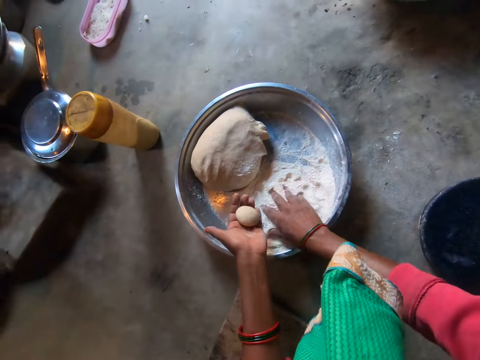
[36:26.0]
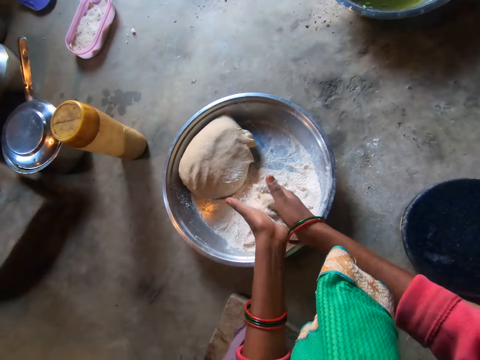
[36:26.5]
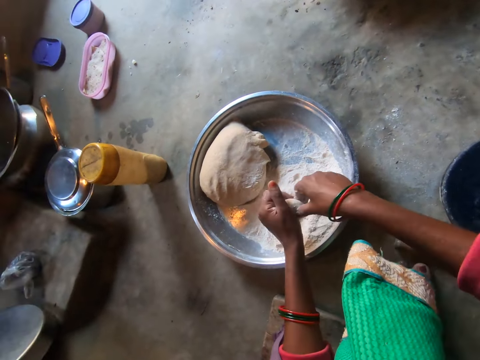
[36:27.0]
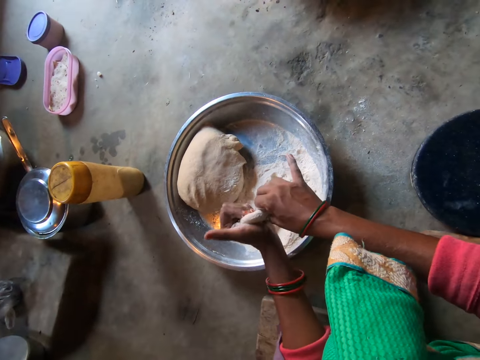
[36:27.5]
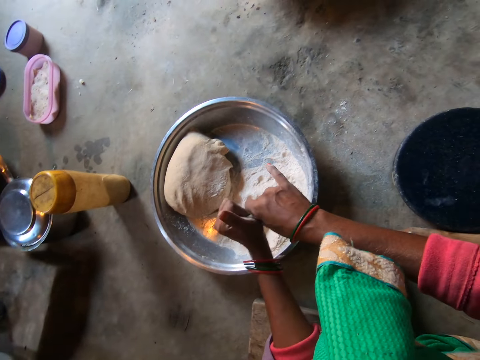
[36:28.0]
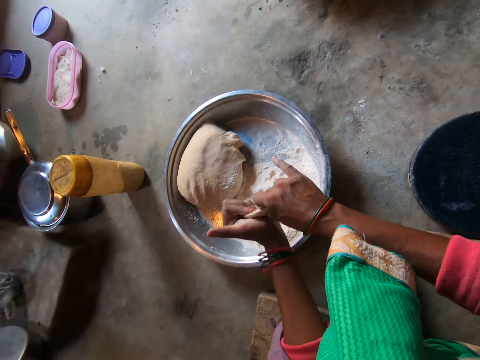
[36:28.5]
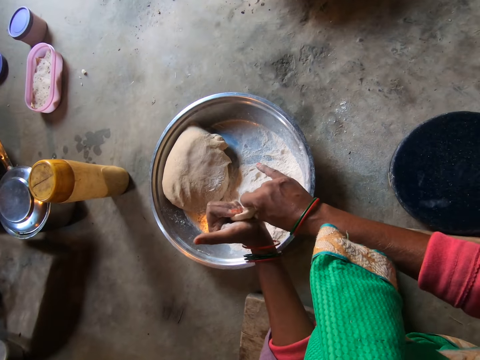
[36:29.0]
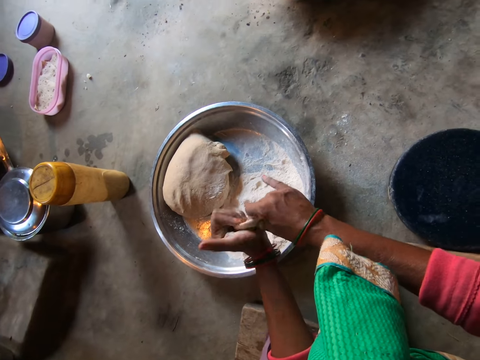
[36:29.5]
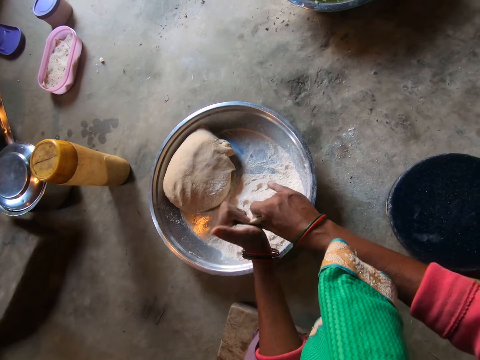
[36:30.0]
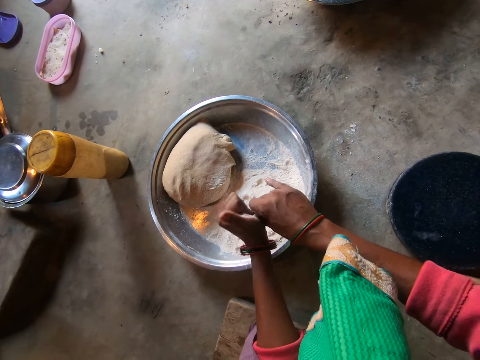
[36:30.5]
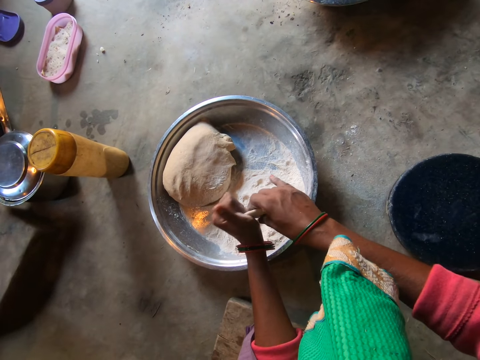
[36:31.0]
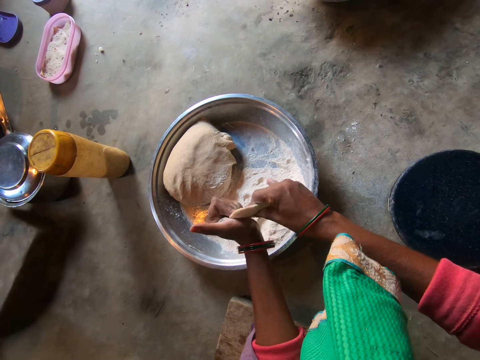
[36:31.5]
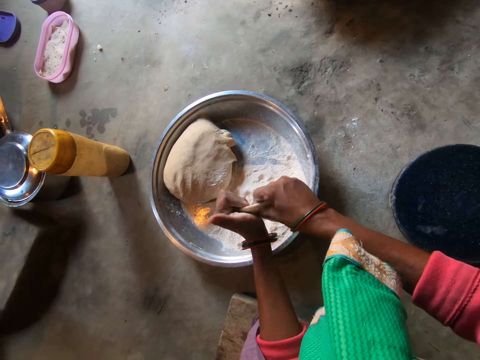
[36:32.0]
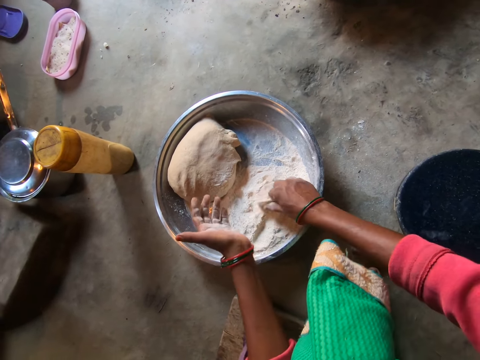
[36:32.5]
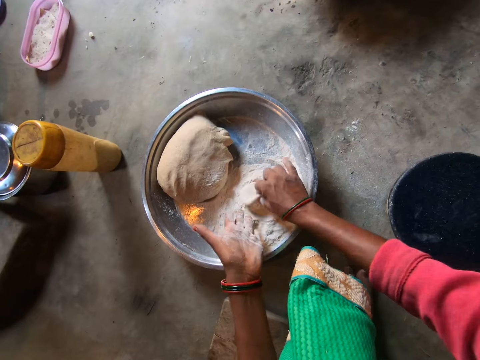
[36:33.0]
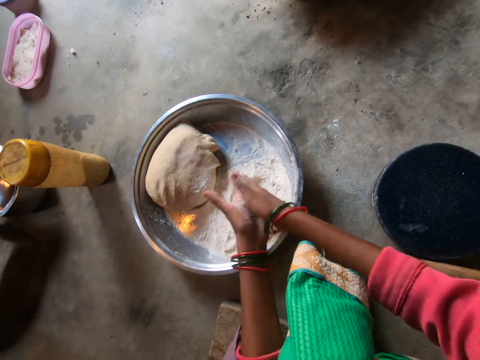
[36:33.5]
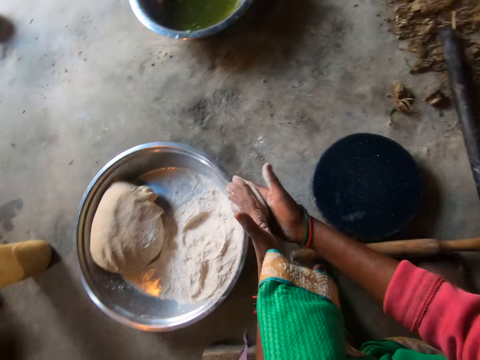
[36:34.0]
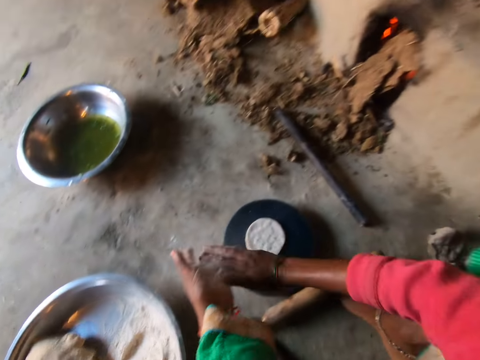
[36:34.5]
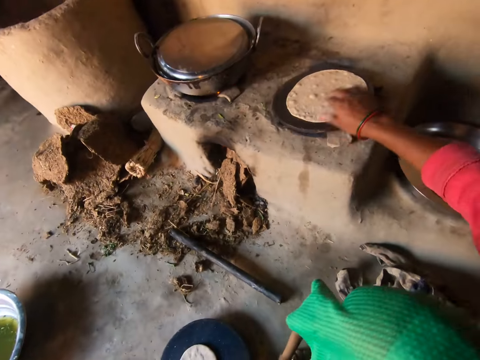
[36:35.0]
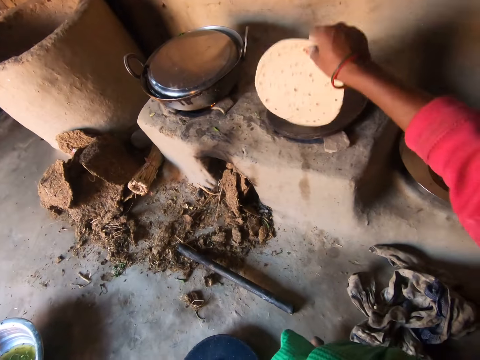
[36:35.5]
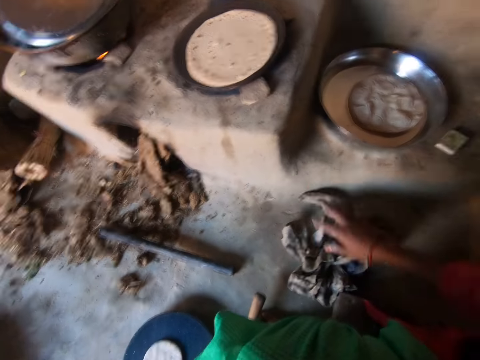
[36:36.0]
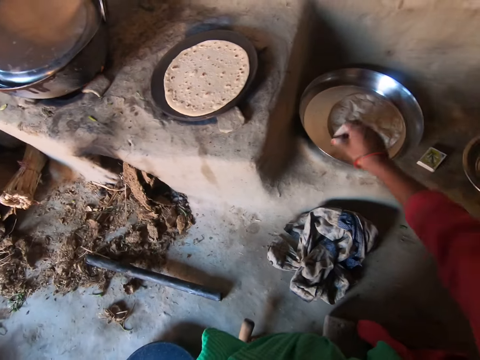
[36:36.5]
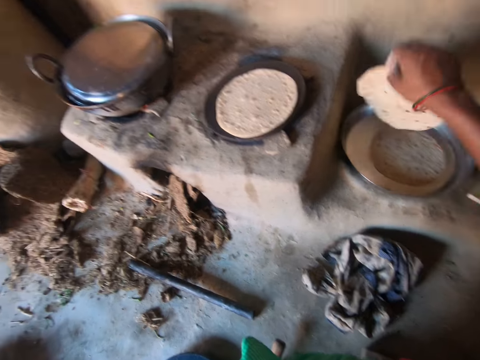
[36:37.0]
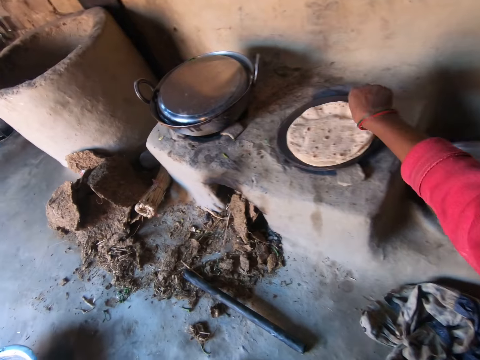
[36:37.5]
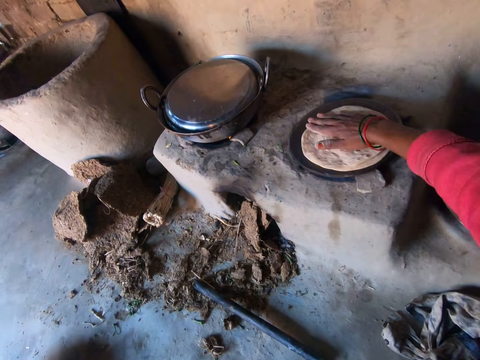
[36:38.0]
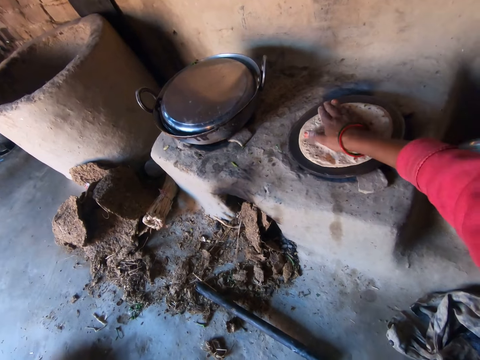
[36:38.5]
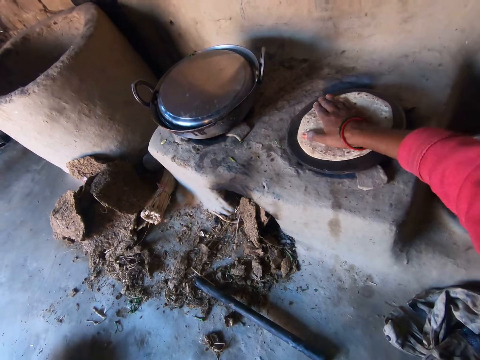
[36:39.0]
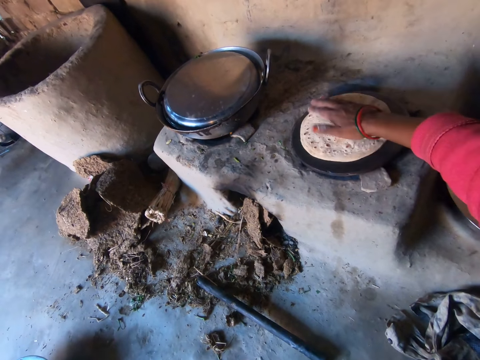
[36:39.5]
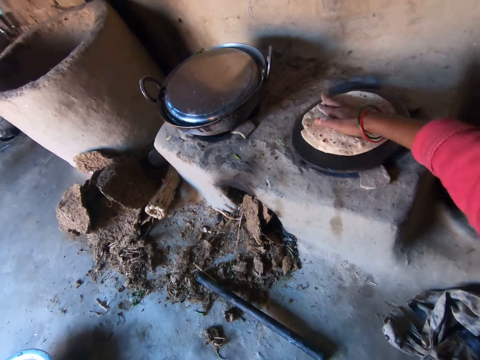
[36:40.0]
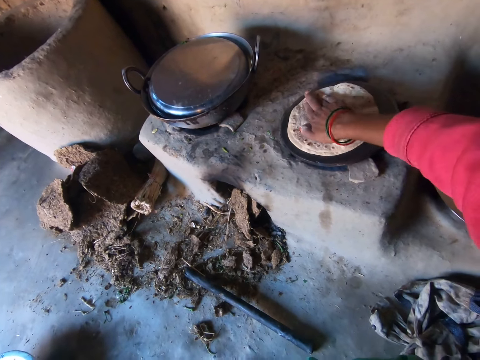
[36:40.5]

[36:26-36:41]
The camera wearer takes flour on the tray with her right hand. She puts the flour on the dough. She mixes the dough with the flour. She flattens the dough with her hands. She kneads the dough. She kneads the dough again. She puts the dough on the flour. She kneads the dough. She drops the dough on the flat board. She claps her hands. She flips the dough on the pan with her right hand. She holds a rag with her right hand. She wipes her hand on a cloth. She carries a chapati on a tray with her right hand. She picks a flatbread. She places the chapati on the chapati on the pan. She rotates the chapati on the pan with her right hand. She presses the flatbread. She presses the flatbread repeatedly.

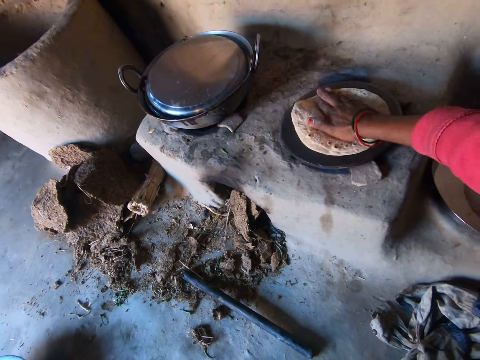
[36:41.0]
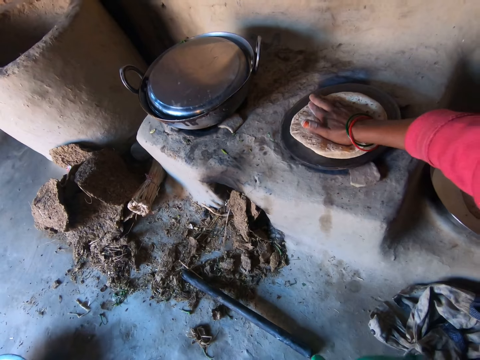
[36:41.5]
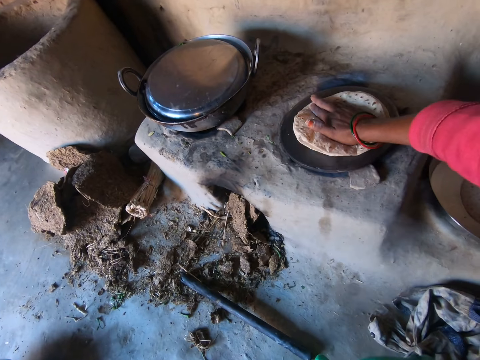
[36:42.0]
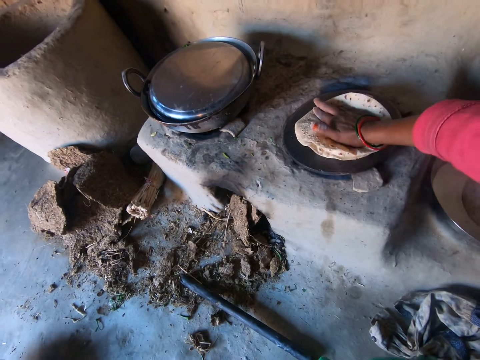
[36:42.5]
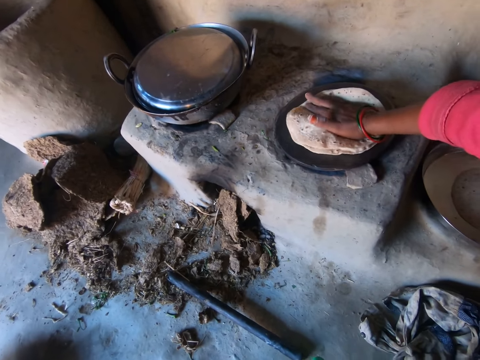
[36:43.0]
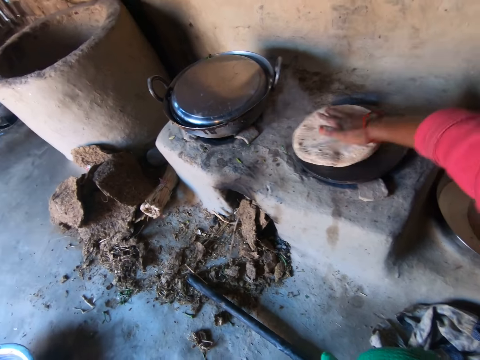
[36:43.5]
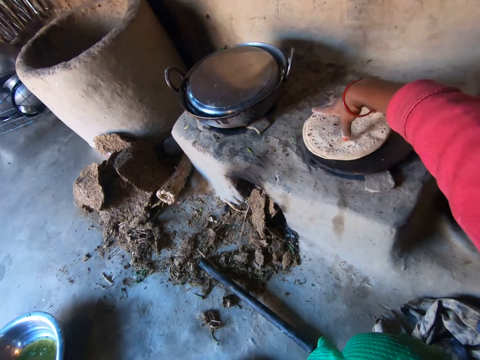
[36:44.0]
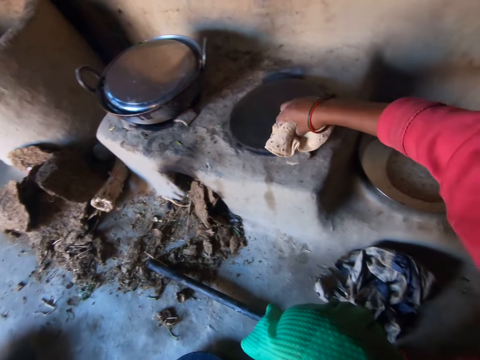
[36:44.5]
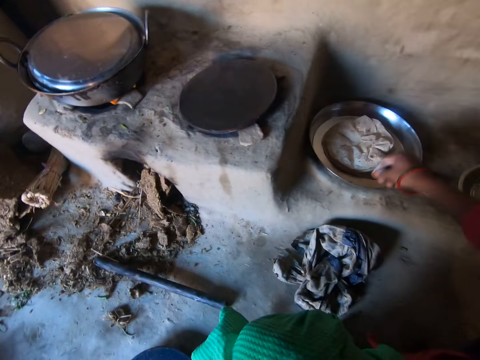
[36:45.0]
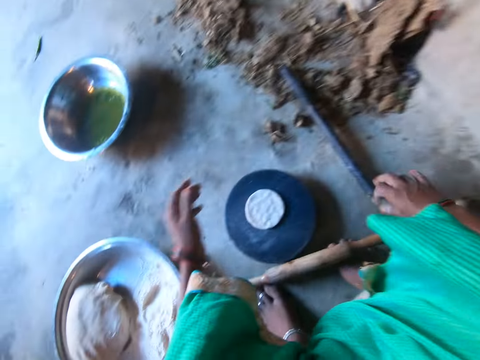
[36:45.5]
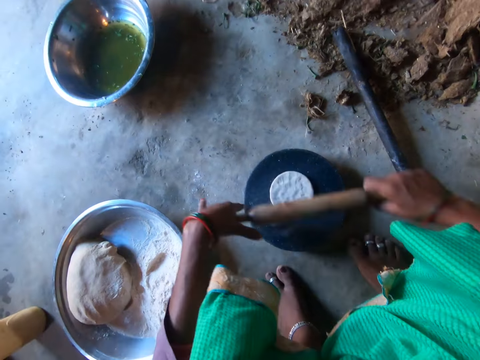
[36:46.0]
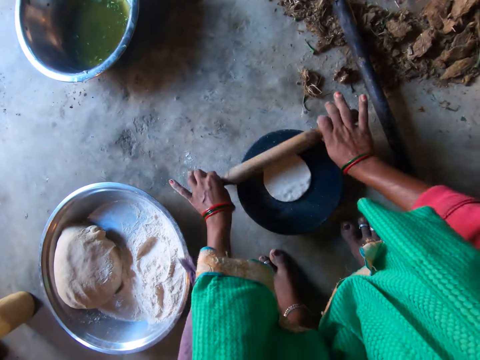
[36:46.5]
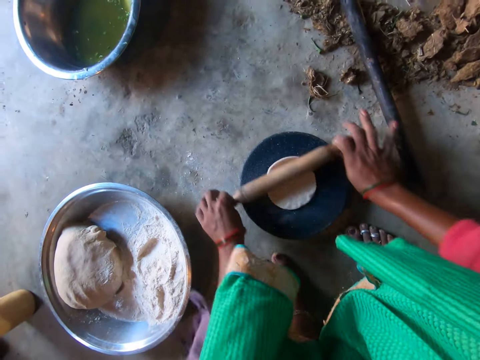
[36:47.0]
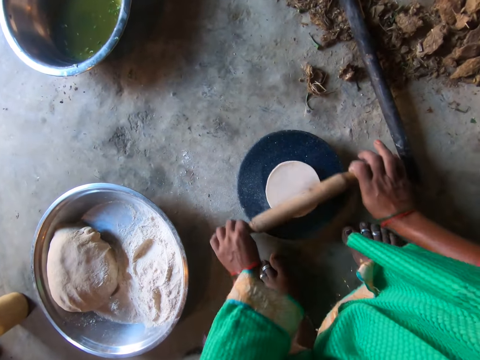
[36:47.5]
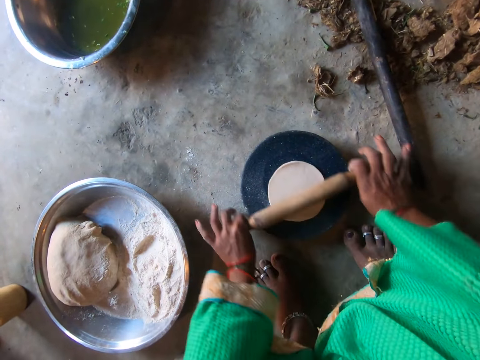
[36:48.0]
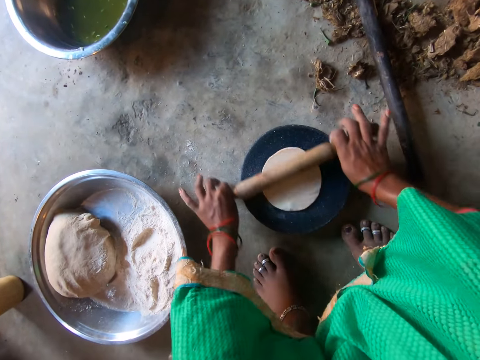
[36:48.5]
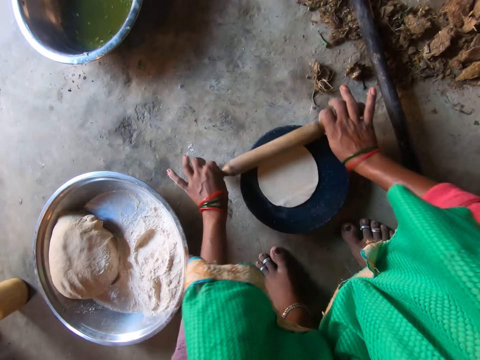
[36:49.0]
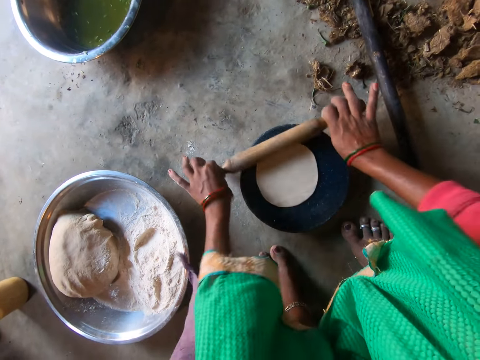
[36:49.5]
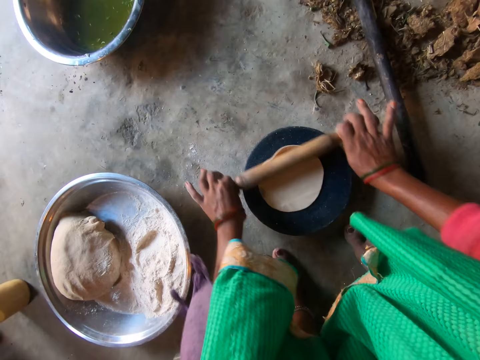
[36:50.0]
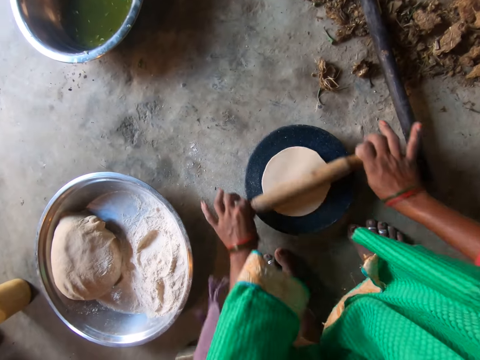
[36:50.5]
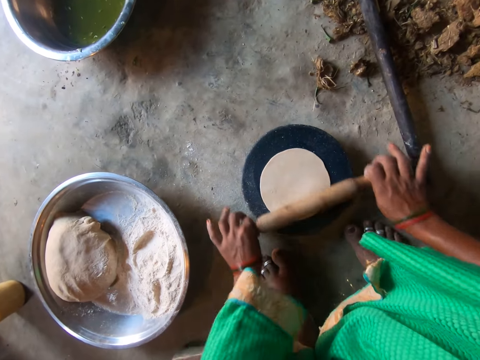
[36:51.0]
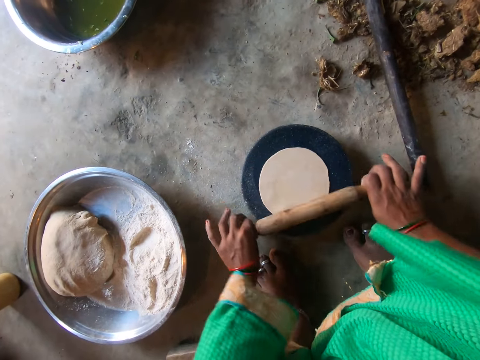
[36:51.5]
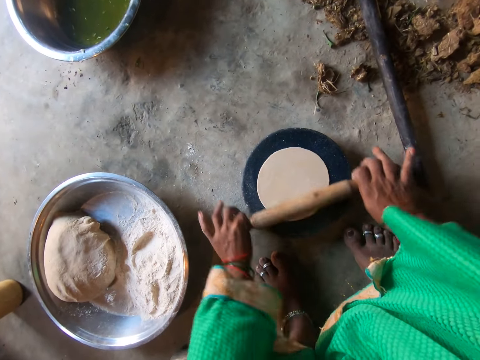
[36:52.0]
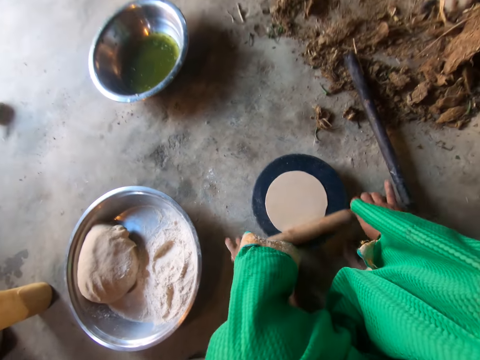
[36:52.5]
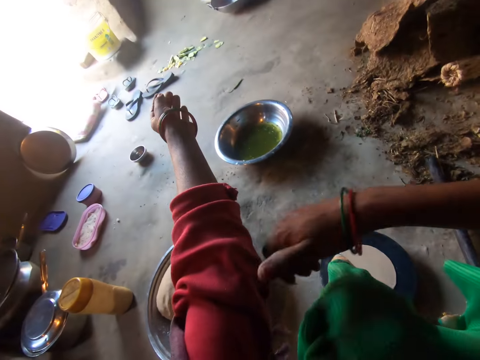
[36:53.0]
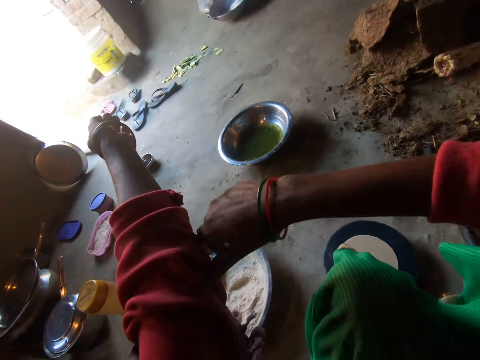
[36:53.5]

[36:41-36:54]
The camera wearer presses the flatbread. She presses the flatbread again. She takes the chapati on the pan with her right hand. She drops the chapati on the tray of chapati. She touches the dough. She takes a rolling pin with her right hand. She rolls the dough on the flat board with the rolling pin. She adjusts her clothes' left-hand sleeve with her right hand.
